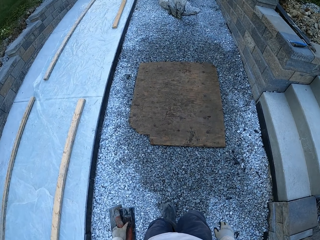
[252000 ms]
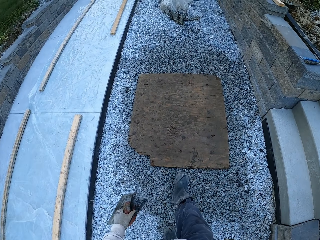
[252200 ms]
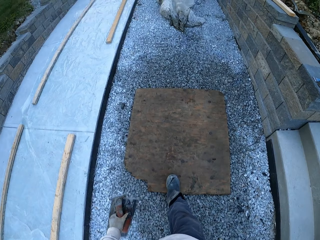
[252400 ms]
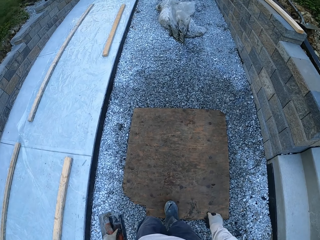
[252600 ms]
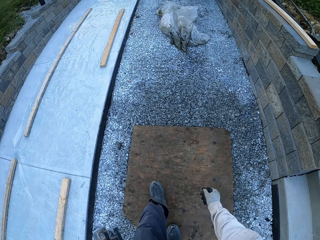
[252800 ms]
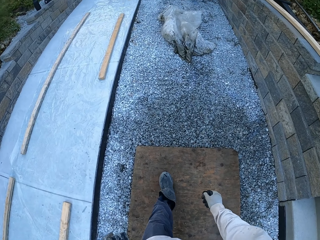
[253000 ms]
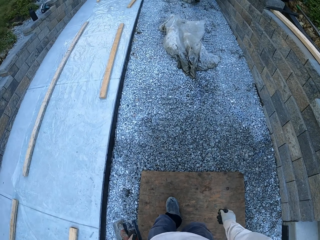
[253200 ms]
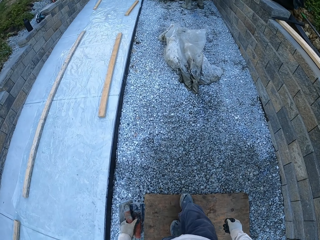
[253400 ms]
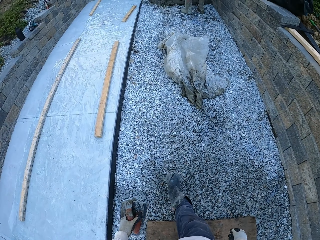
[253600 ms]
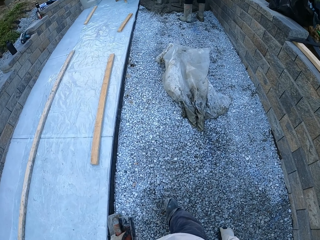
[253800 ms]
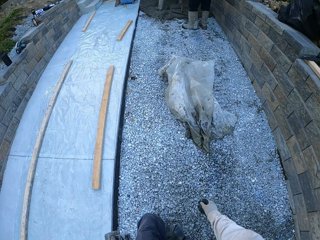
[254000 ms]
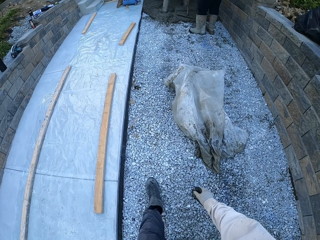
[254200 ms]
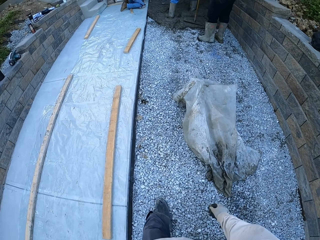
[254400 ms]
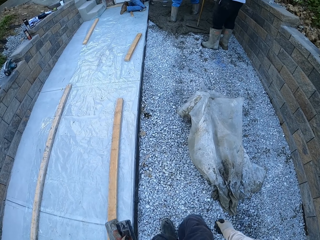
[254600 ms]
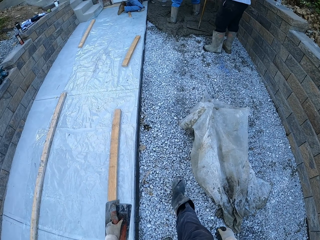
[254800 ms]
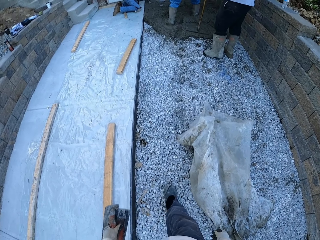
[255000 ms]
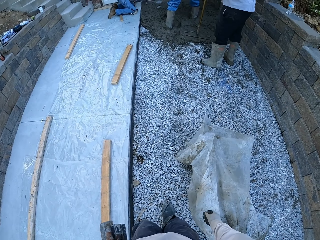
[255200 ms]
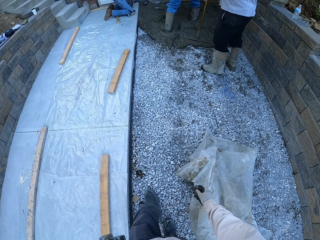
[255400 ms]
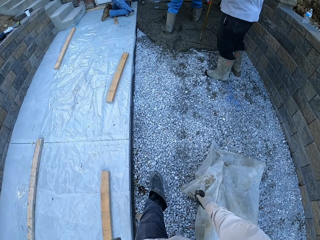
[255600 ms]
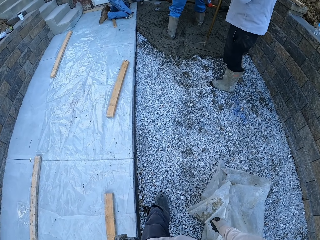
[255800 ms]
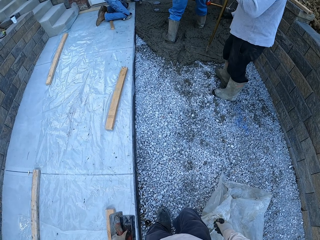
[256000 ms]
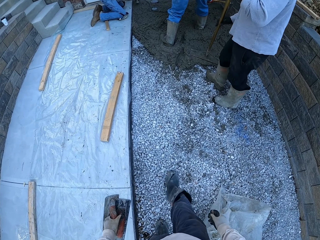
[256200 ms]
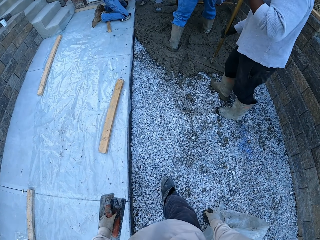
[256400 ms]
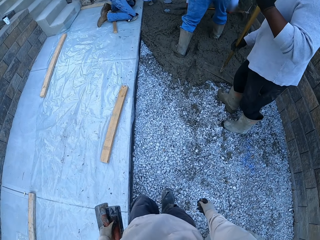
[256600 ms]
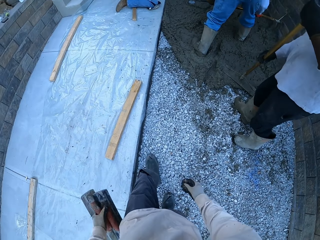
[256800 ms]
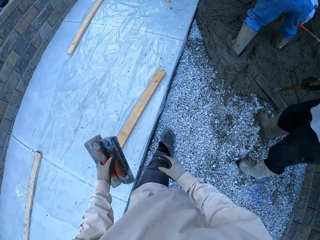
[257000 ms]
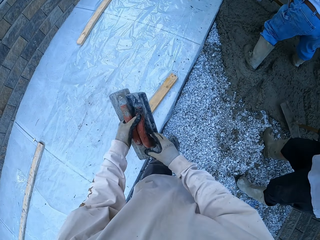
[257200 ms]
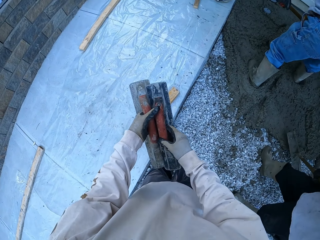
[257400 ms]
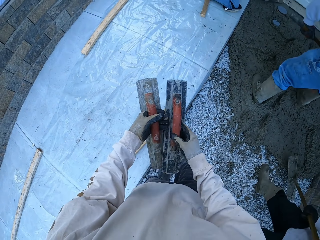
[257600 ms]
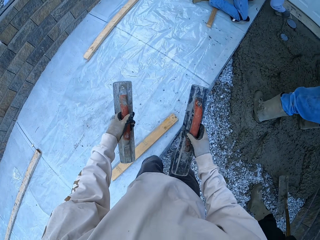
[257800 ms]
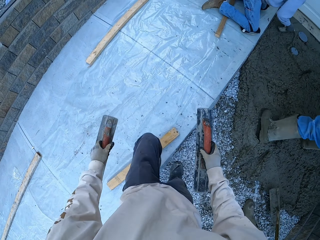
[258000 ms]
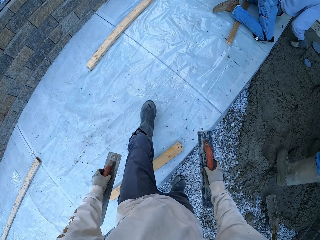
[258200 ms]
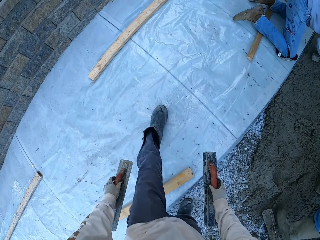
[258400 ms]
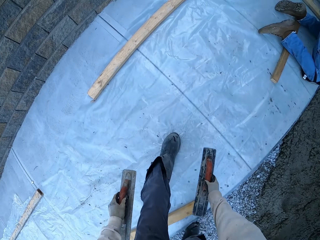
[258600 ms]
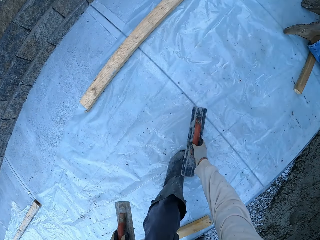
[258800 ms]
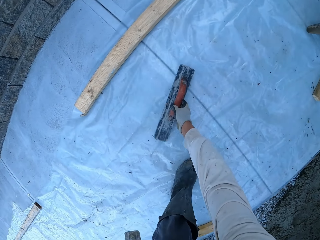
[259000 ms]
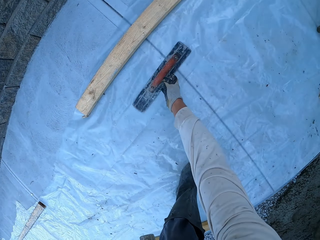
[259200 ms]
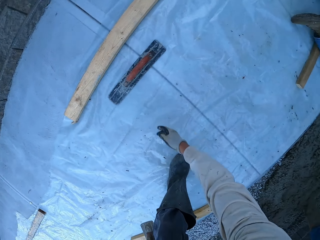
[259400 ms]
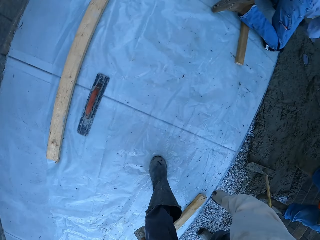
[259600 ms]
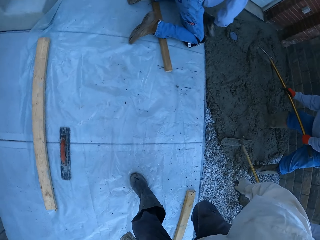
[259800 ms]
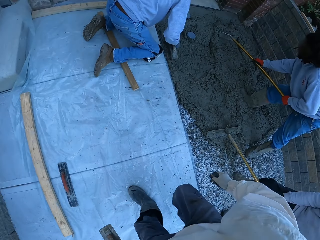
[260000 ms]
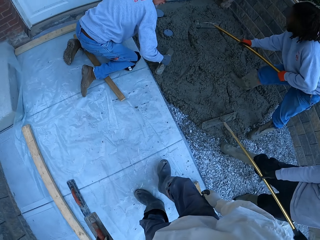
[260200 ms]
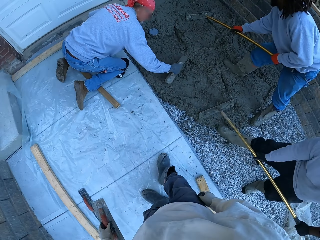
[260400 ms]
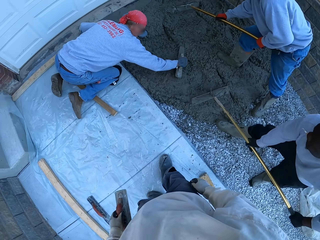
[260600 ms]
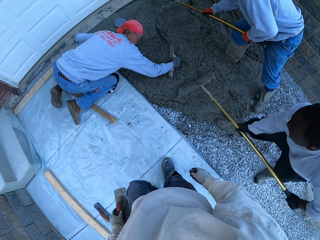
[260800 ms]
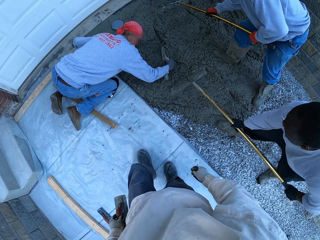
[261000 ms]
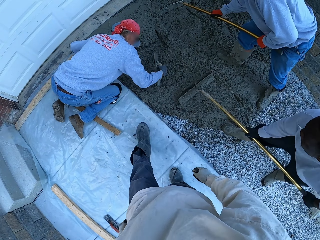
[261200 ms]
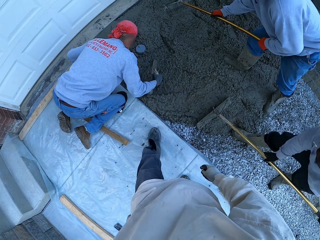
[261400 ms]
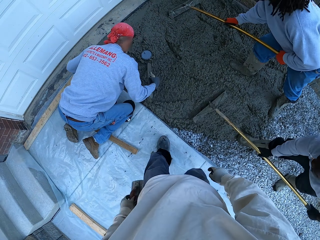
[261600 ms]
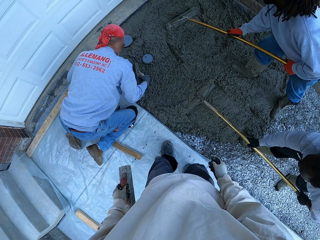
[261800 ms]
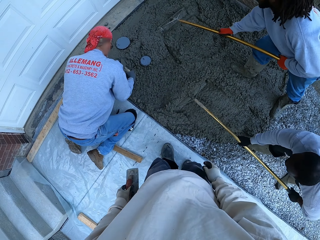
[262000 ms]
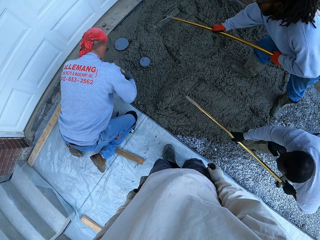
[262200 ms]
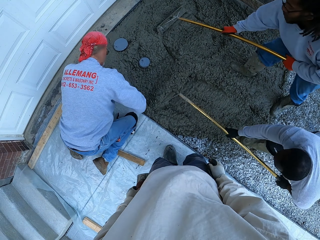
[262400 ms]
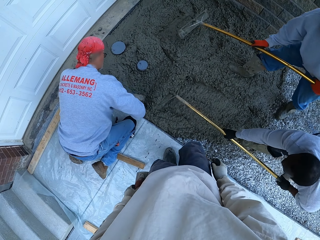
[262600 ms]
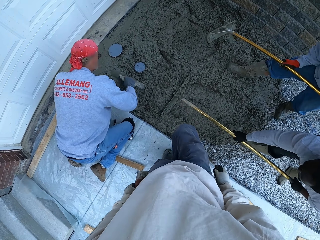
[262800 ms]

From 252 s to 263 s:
The camera wearer holds the masonry trowel. They drop the masonry trowel. A man flattens the floor. Another man spreads the concrete. Another man spreads the concrete. The camera wearer walks.

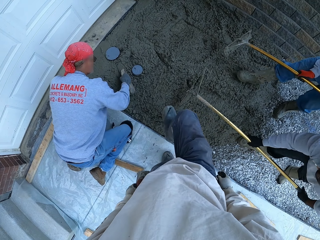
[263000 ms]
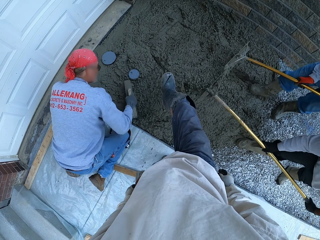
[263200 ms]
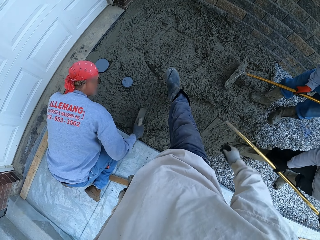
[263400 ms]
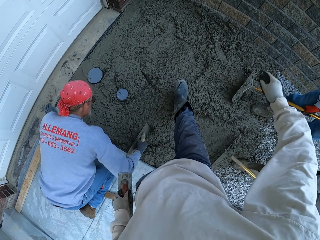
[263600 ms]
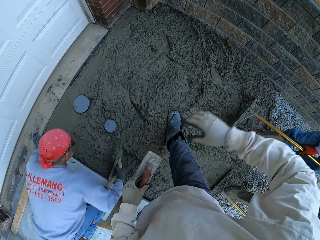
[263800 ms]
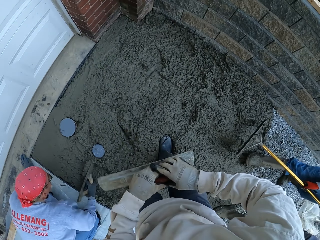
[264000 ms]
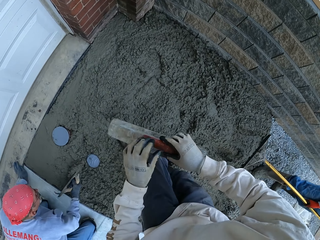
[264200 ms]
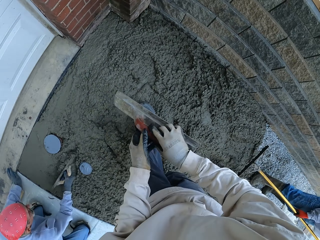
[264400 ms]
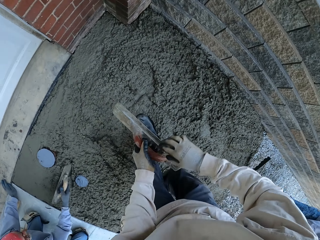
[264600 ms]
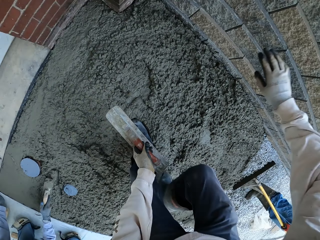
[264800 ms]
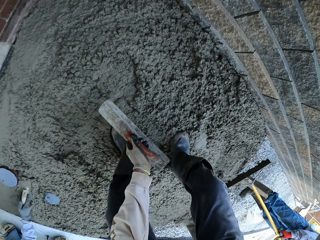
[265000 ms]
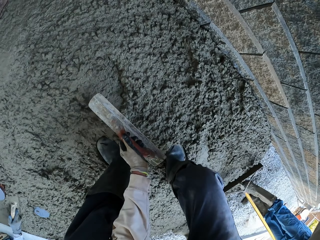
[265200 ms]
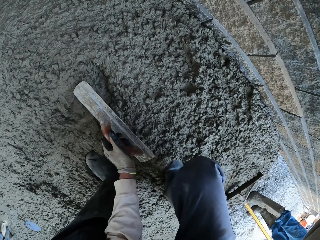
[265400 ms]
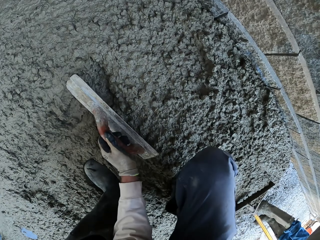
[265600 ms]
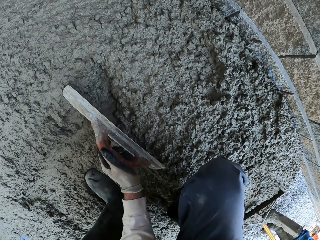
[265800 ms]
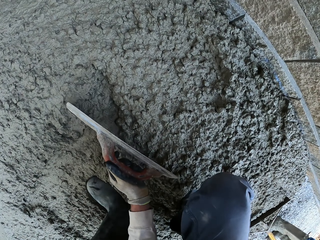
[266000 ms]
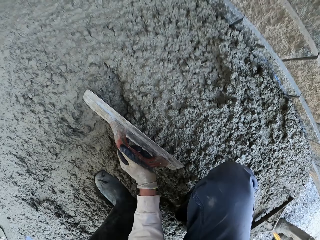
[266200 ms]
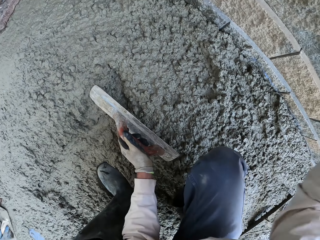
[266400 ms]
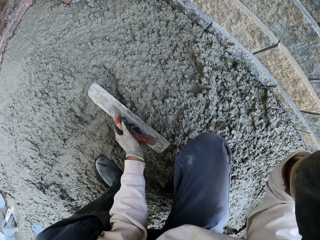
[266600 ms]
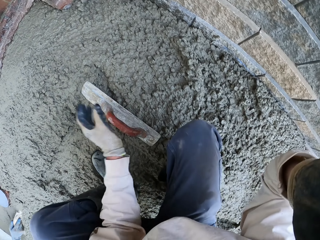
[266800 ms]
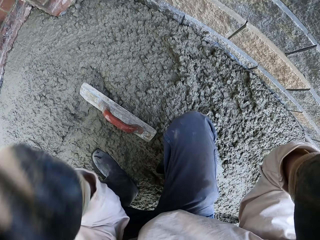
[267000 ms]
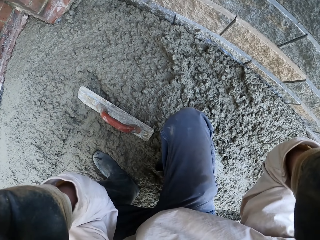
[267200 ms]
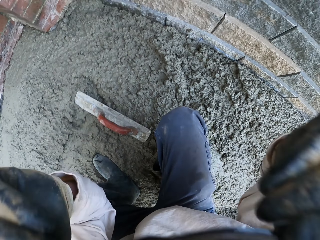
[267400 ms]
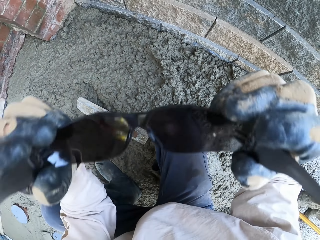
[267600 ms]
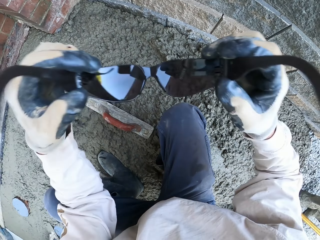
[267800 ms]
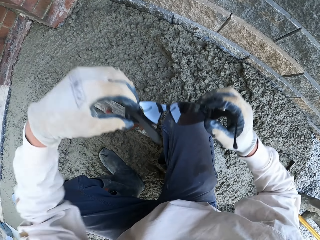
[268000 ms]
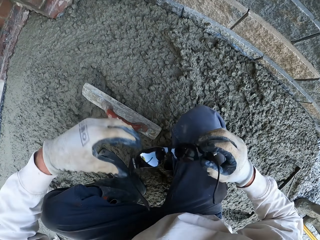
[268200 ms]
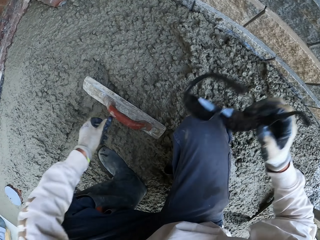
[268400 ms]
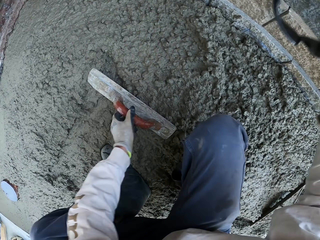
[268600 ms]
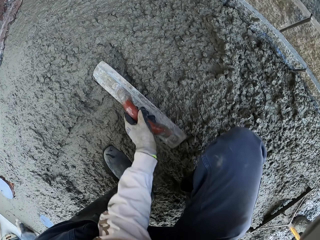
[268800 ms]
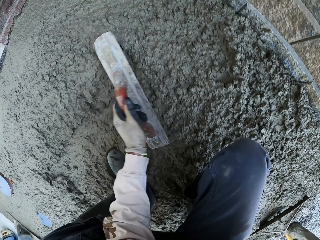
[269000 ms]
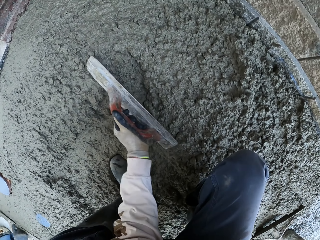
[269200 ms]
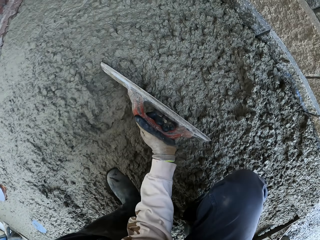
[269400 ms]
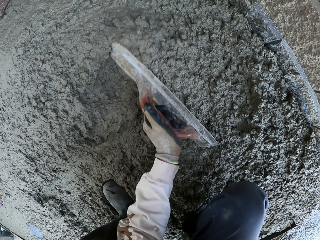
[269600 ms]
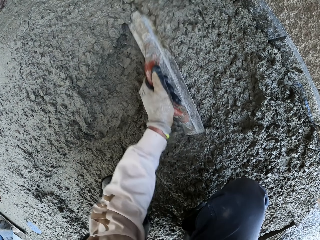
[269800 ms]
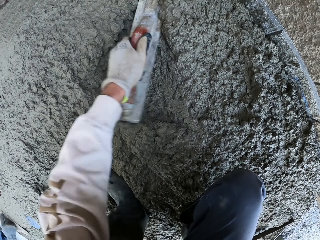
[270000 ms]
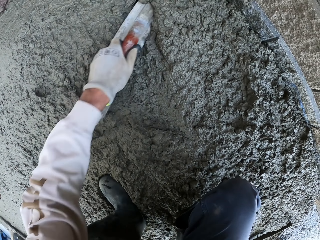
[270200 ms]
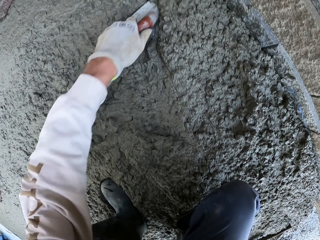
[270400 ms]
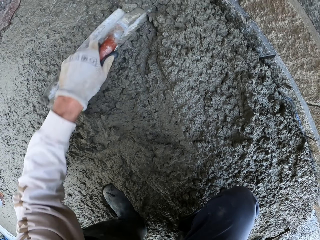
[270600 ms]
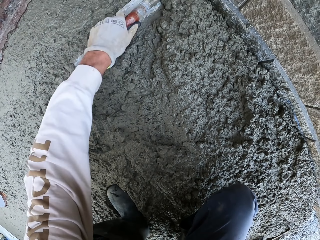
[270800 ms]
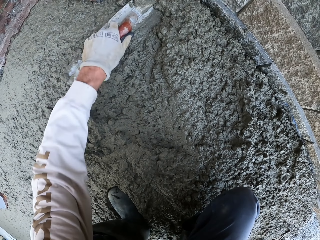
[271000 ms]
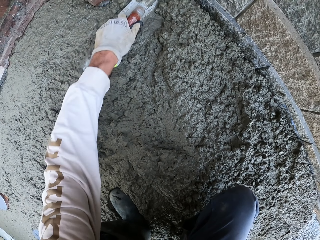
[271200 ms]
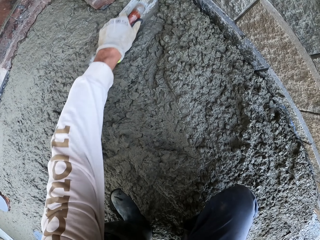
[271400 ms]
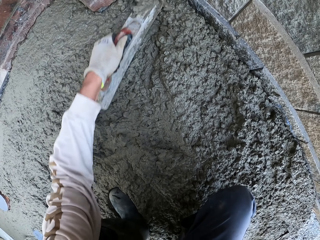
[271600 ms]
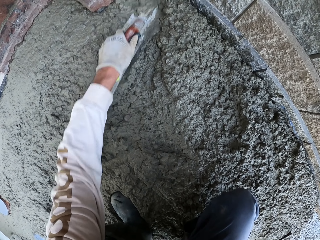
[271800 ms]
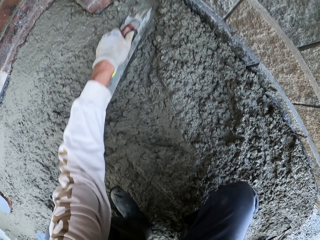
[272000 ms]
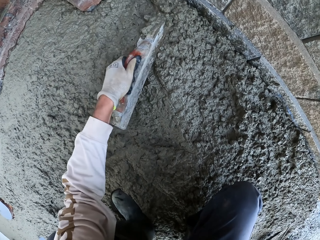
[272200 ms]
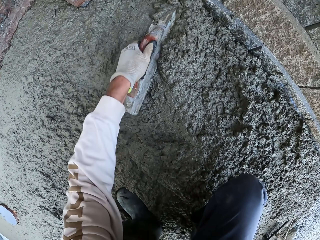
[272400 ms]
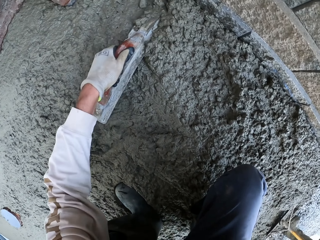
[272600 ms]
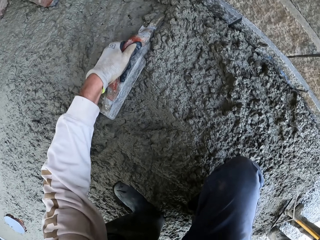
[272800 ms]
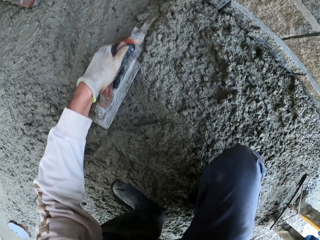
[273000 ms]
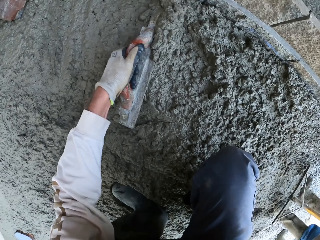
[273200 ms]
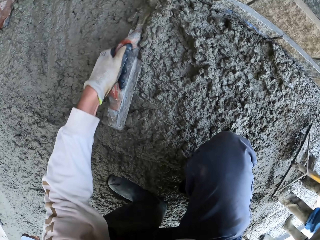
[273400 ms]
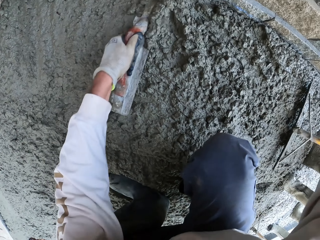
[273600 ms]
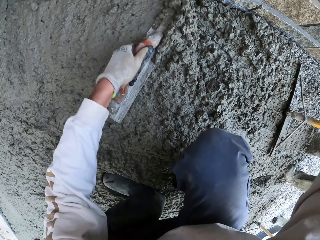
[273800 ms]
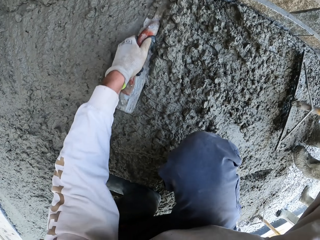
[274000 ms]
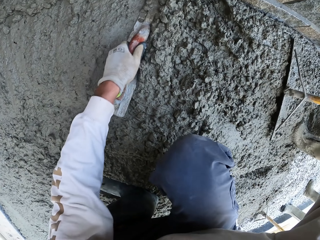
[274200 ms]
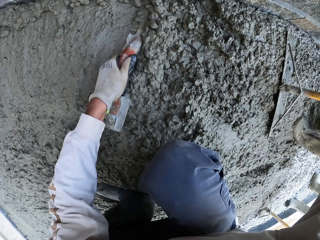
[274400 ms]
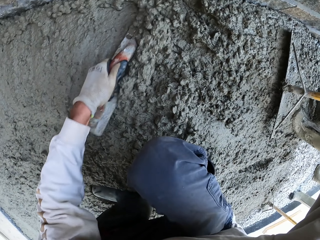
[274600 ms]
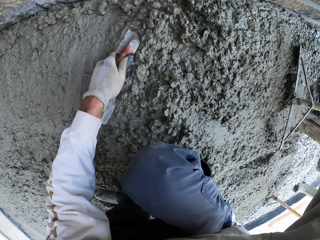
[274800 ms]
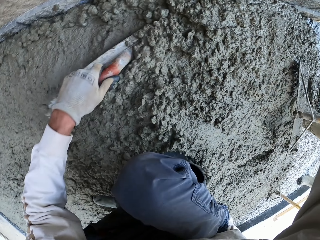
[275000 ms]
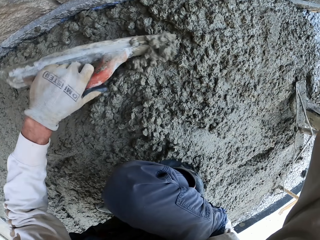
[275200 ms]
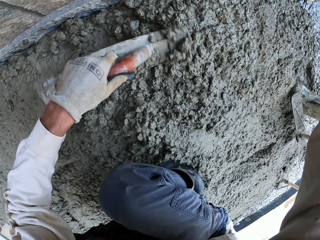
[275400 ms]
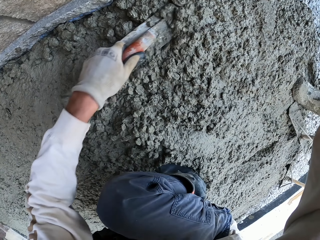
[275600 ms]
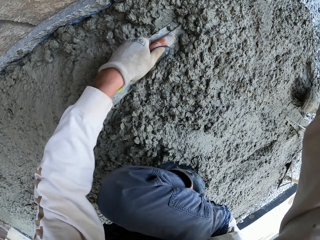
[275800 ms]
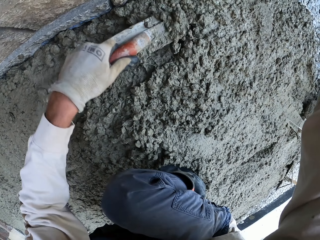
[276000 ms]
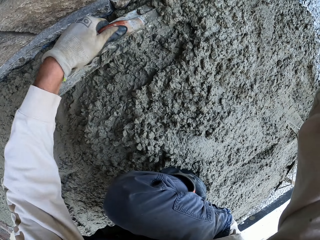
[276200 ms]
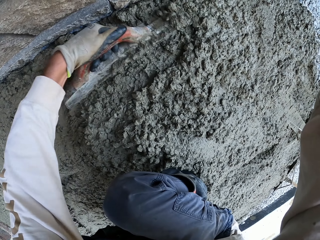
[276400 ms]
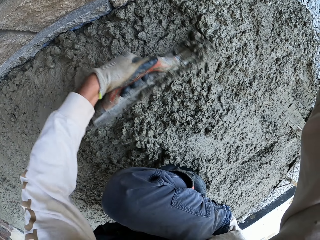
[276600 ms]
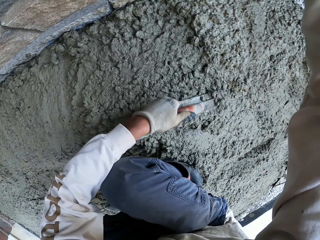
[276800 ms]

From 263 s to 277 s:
The camera wearer steps on the concrete. They hold the masonry trowel. They place the masonry trowel on the concrete. They flatten the floor. They remove the sunglasses. They pick up the masonry trowel. They level the concrete with the masonry trowel. They flatten the floor. A man spreads the concrete.
